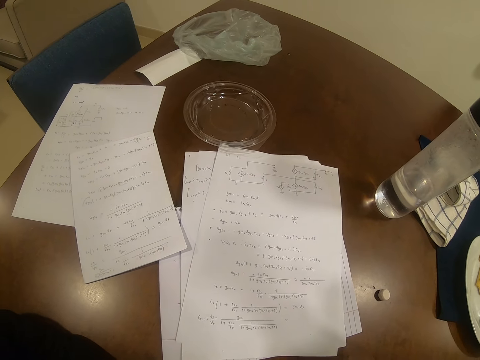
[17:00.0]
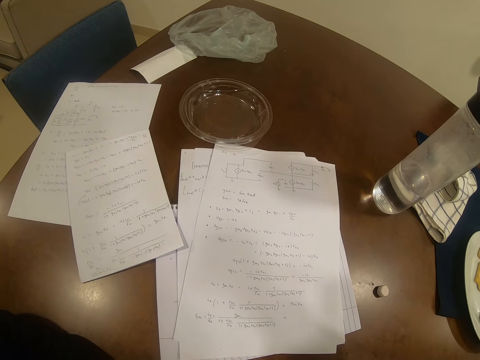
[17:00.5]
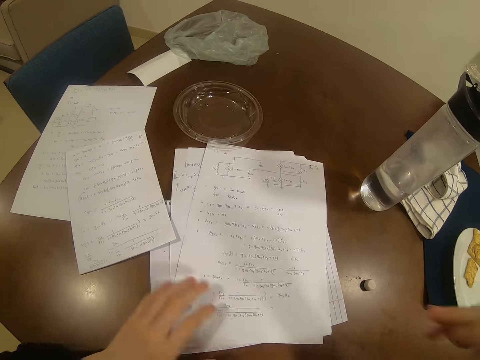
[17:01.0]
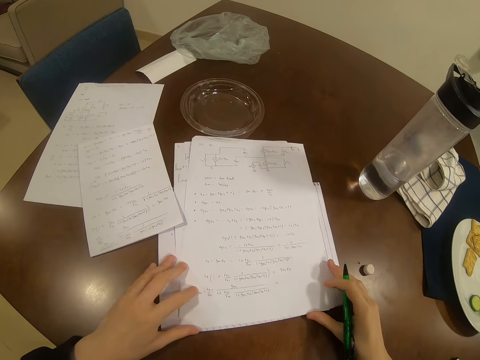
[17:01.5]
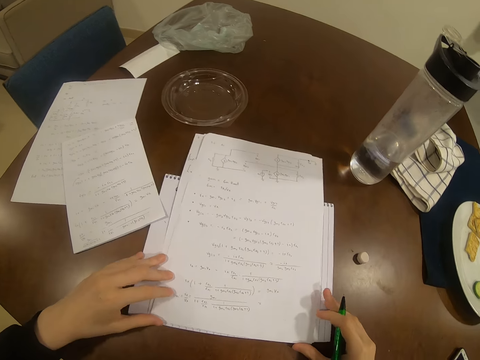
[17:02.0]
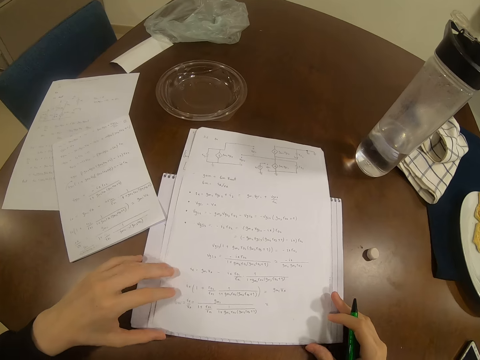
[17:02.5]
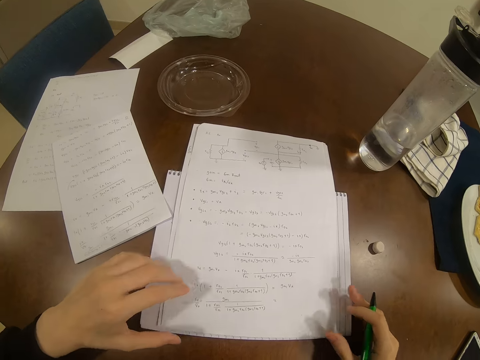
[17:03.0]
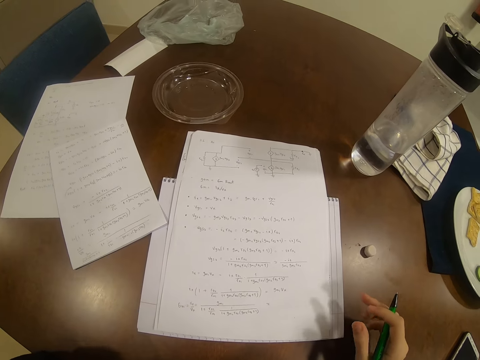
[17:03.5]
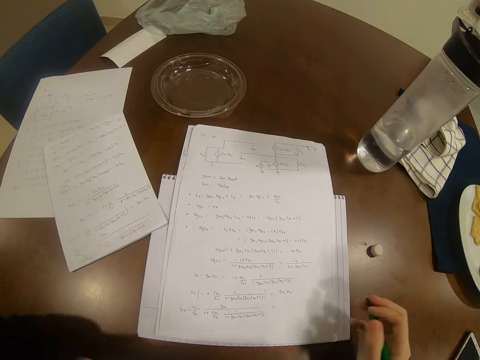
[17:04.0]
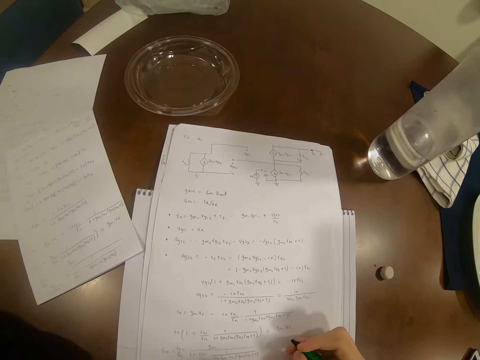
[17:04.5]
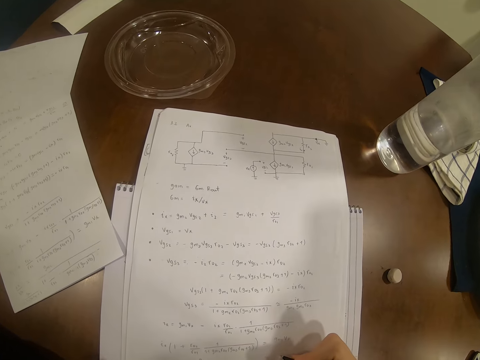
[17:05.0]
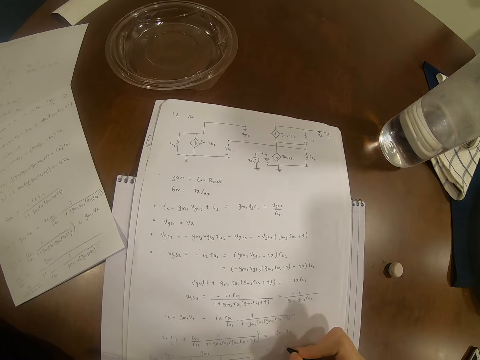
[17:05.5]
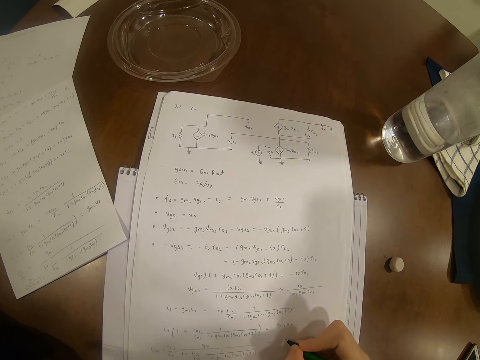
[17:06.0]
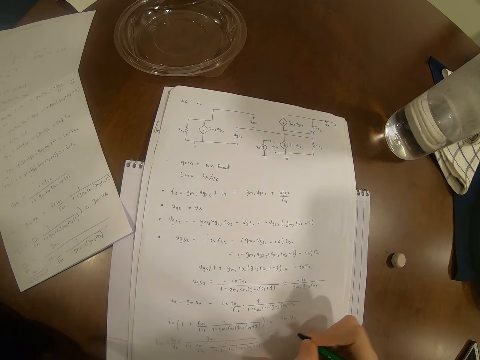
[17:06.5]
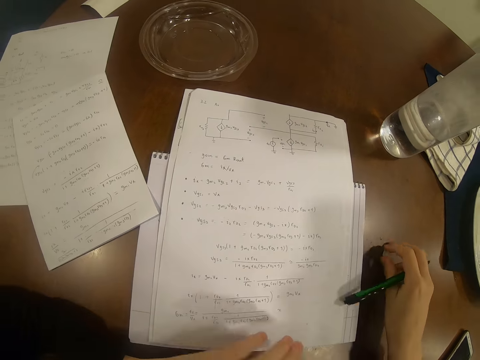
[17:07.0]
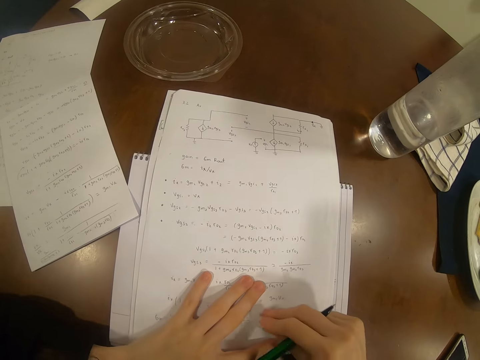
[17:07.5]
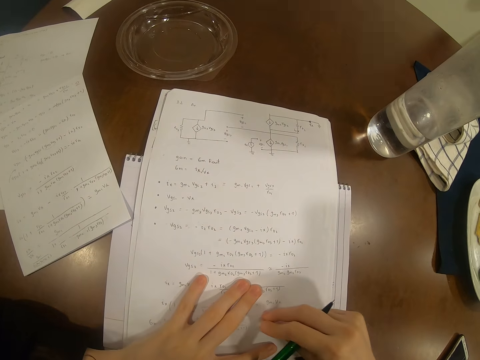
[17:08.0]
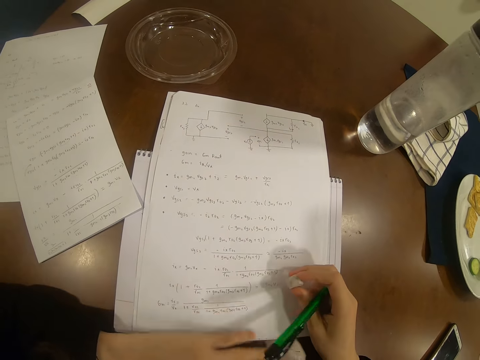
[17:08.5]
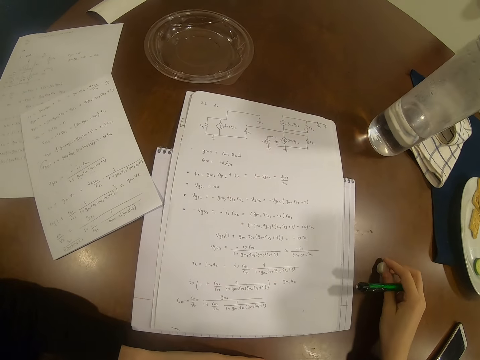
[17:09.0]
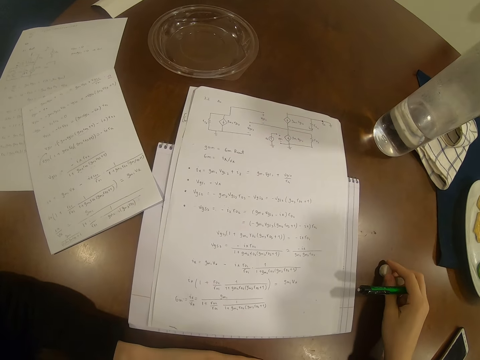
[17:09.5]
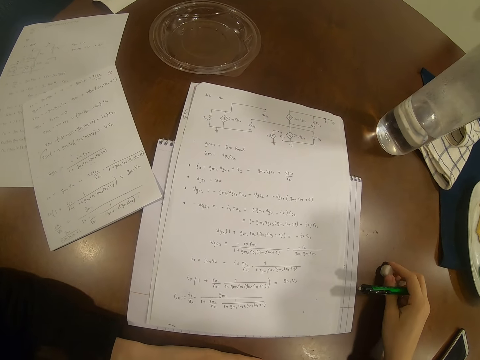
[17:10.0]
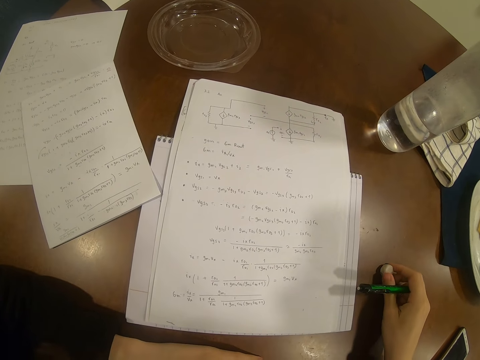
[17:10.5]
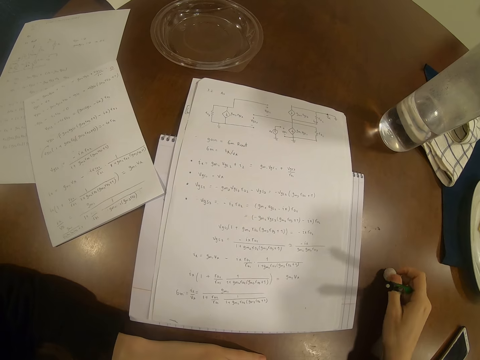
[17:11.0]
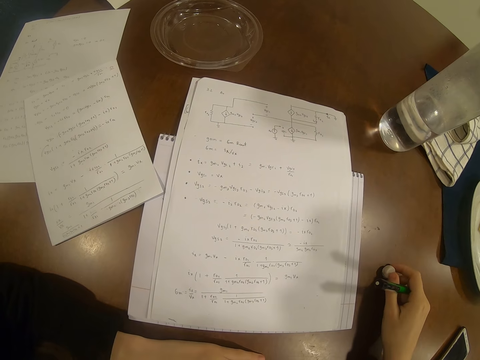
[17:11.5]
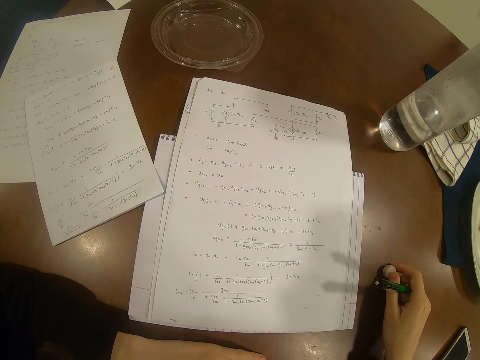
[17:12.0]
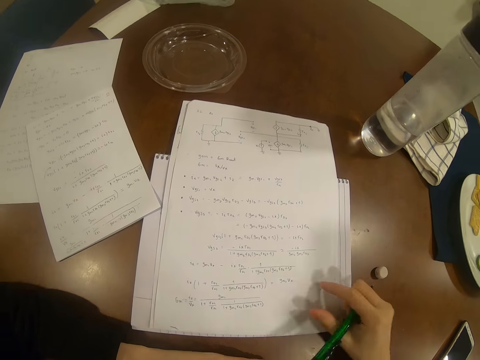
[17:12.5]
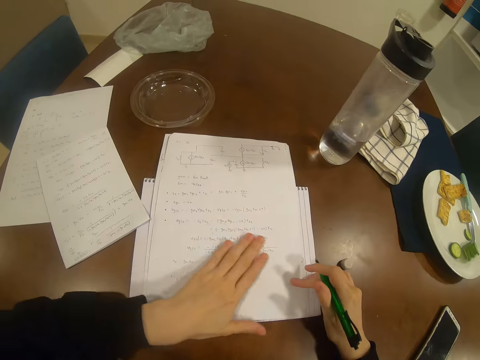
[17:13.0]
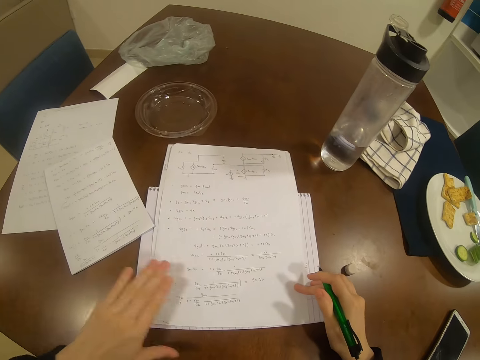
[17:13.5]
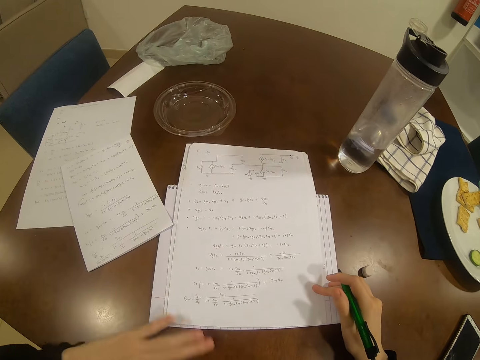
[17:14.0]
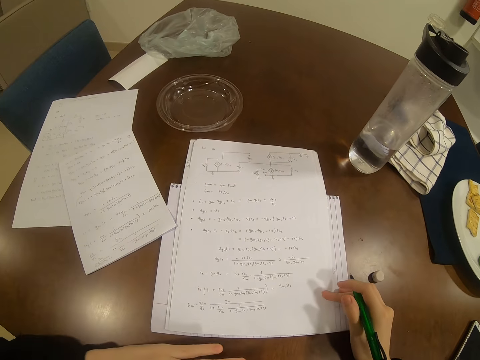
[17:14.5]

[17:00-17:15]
The camera wearer adjusts the papers on the table. She moves the paper. She writes on the paper with the pen. She picks up the rubber on the table. She rubs on the paper with the rubber. She places the rubber on the table. She looks at the paper on the table. She wipes the paper with her left hand.

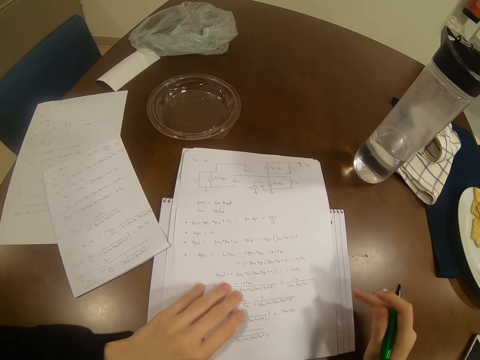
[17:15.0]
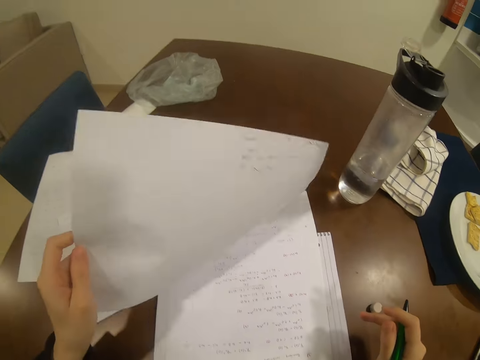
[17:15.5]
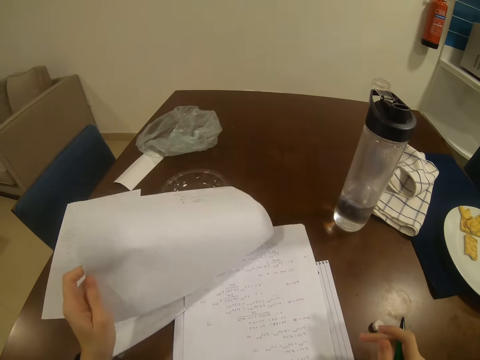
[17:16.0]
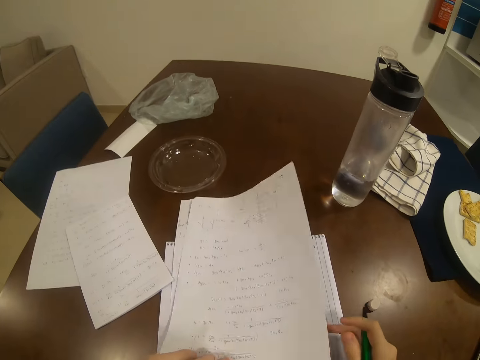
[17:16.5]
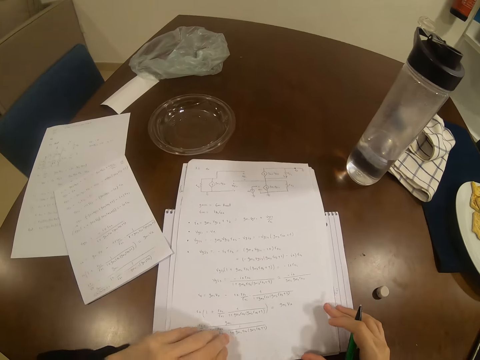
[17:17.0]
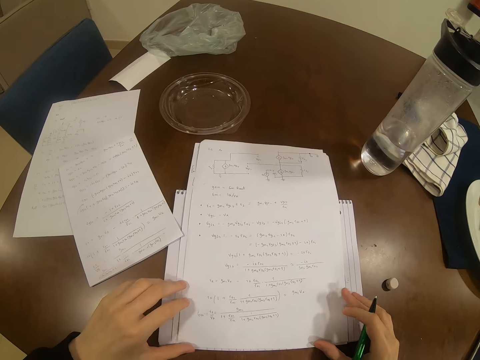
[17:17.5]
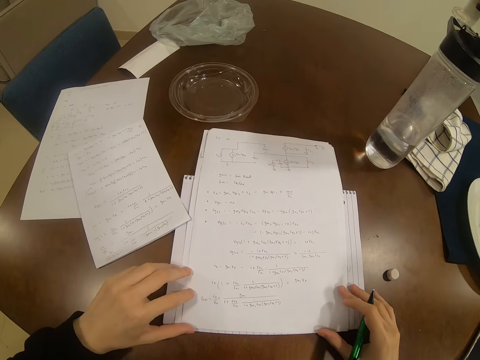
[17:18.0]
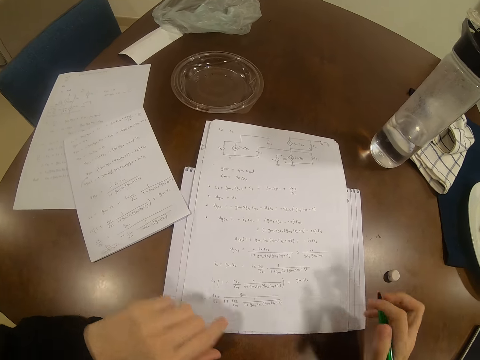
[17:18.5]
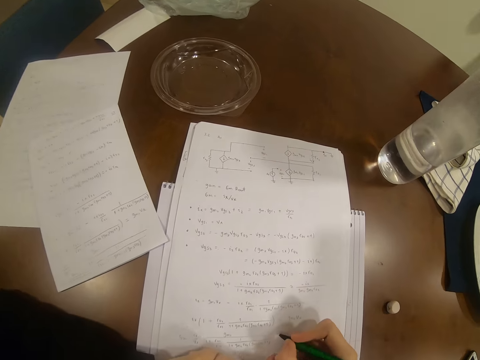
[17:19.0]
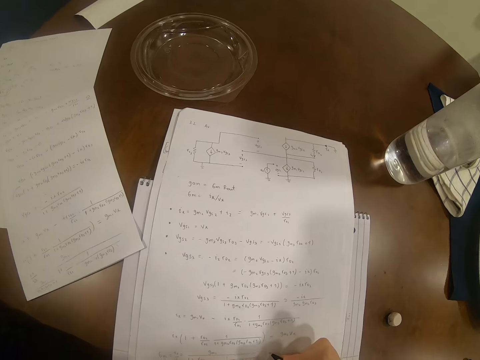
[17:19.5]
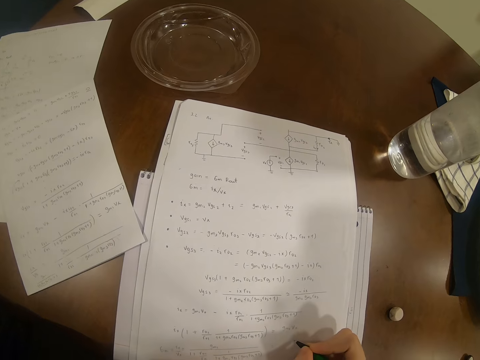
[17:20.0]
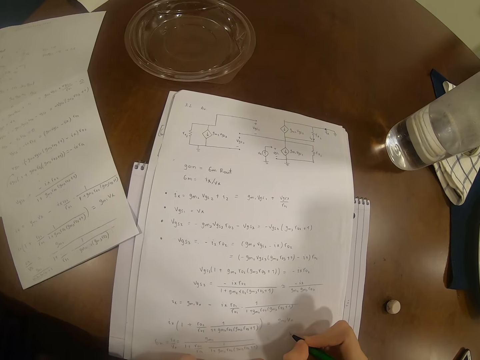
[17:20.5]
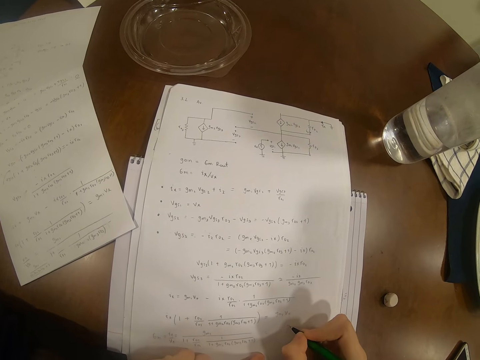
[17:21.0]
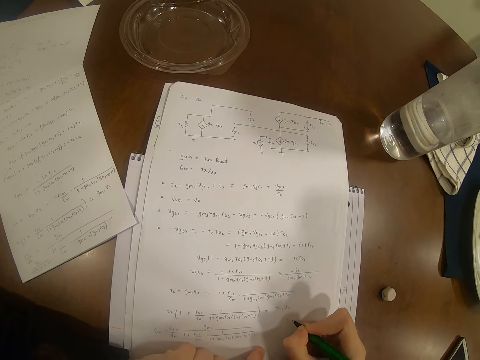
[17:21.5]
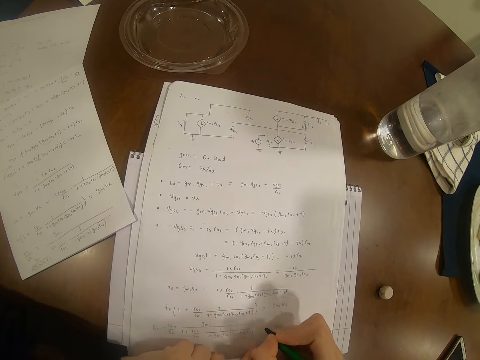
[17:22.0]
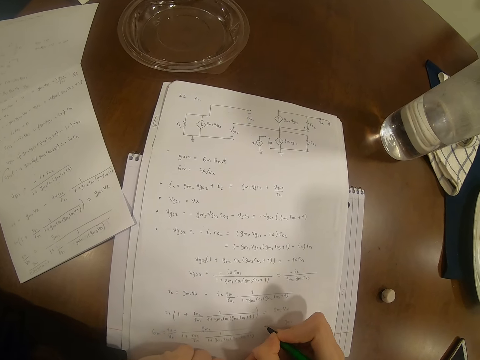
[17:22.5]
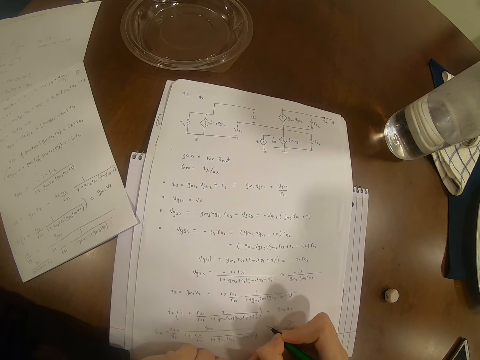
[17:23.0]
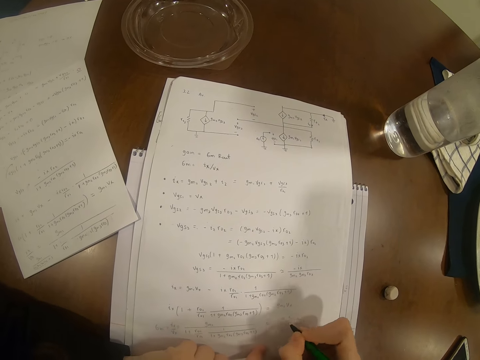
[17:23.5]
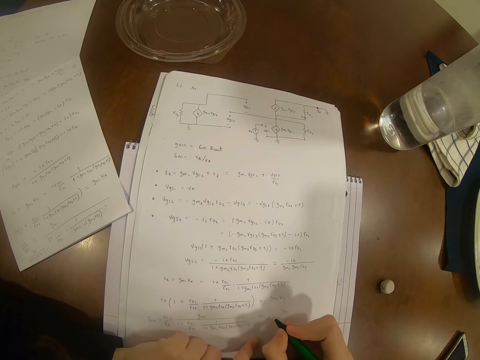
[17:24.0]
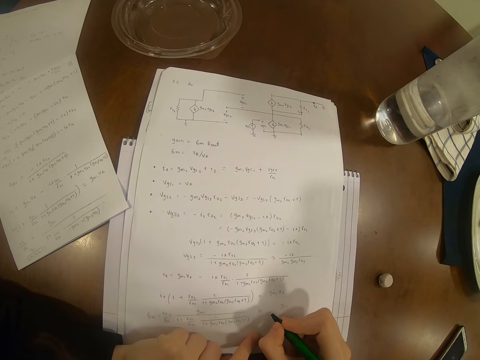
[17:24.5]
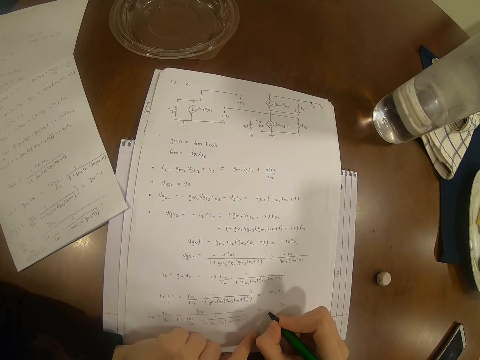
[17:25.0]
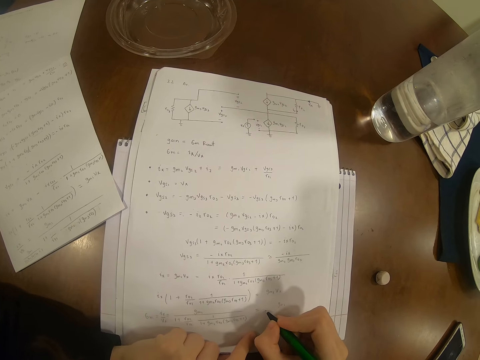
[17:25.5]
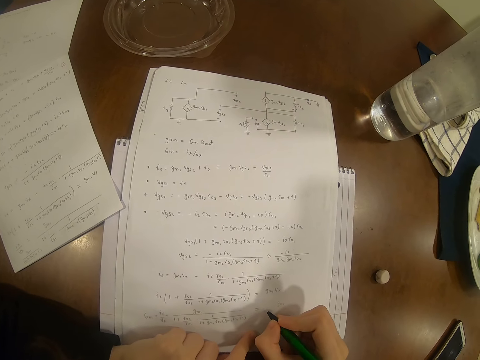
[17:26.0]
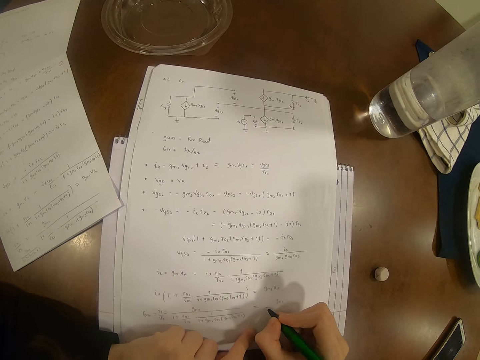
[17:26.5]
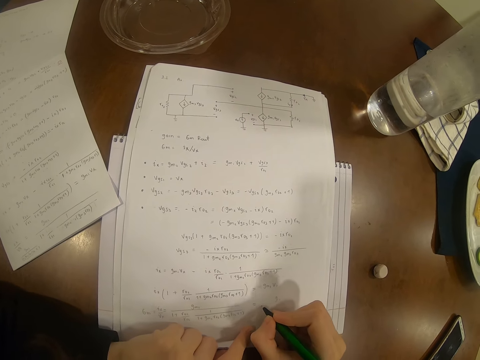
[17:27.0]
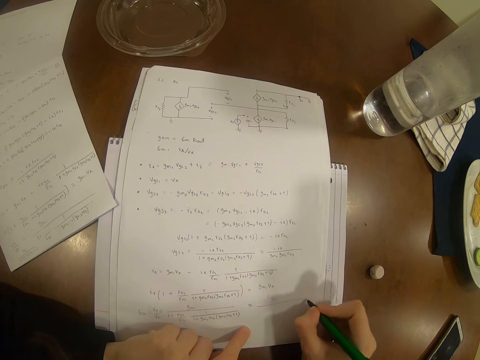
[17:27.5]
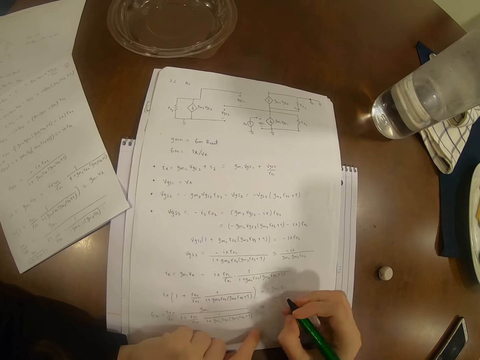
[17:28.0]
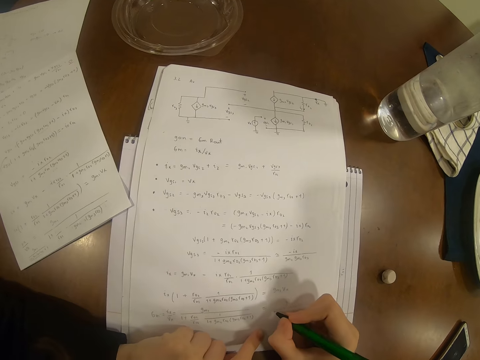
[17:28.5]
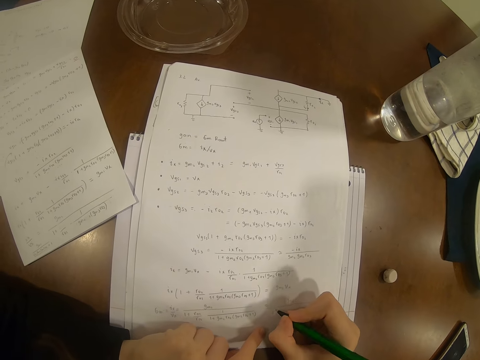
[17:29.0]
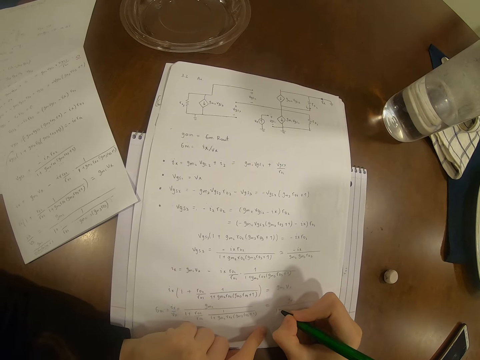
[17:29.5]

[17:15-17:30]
The camera wearer lifts the paper with her left hand. She moves the paper. She writes on the paper with the pen. She writes on the paper.
